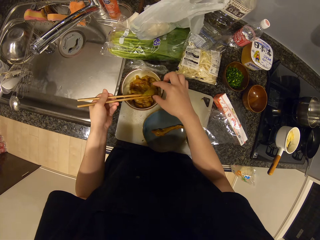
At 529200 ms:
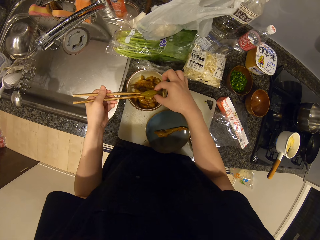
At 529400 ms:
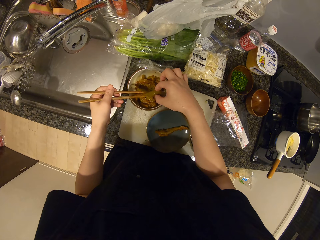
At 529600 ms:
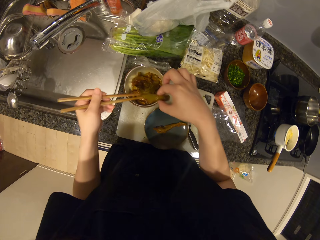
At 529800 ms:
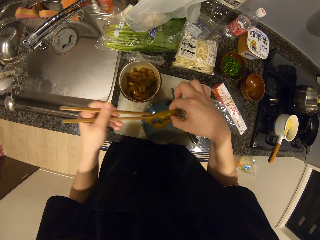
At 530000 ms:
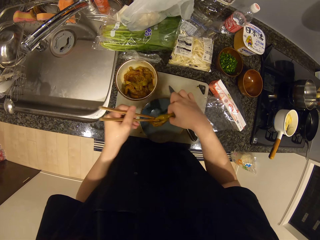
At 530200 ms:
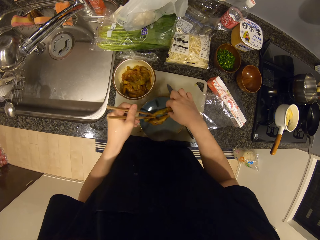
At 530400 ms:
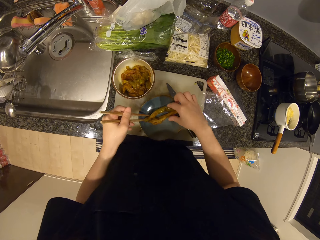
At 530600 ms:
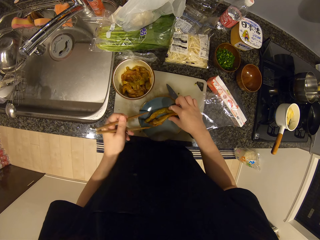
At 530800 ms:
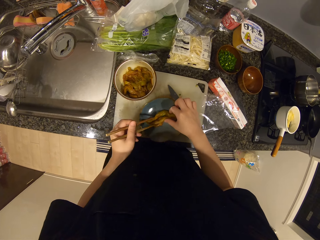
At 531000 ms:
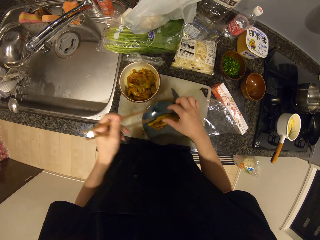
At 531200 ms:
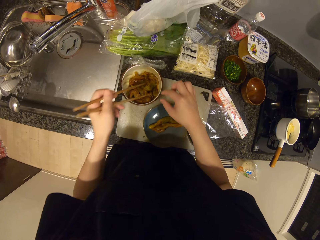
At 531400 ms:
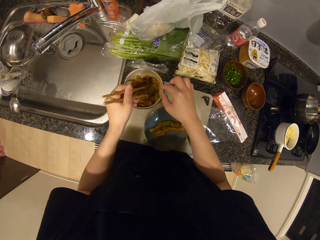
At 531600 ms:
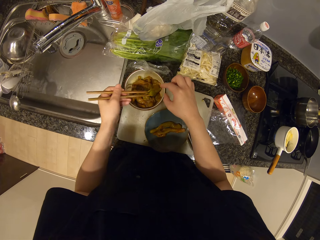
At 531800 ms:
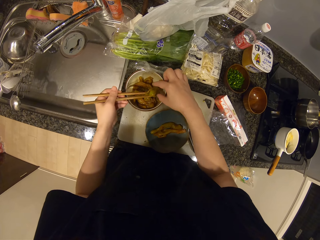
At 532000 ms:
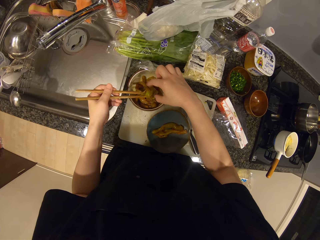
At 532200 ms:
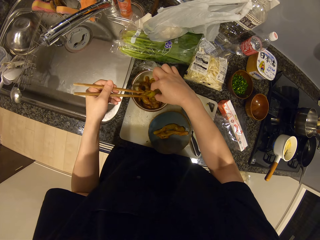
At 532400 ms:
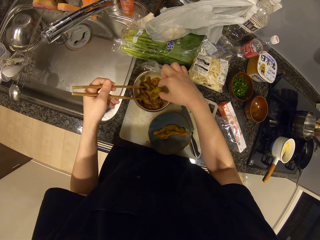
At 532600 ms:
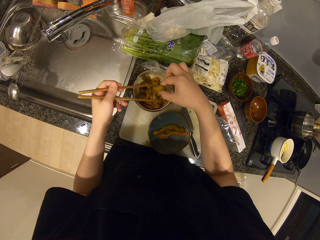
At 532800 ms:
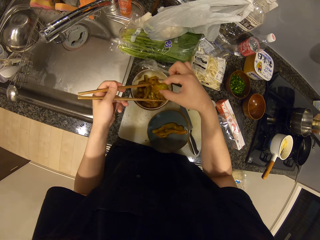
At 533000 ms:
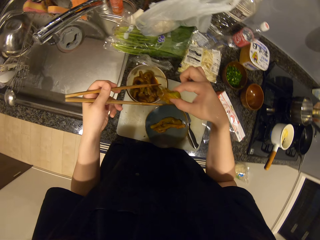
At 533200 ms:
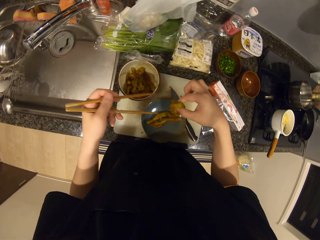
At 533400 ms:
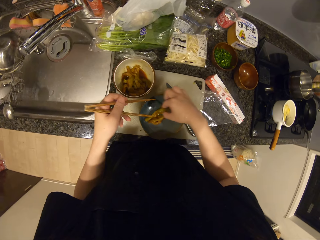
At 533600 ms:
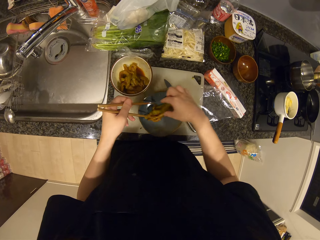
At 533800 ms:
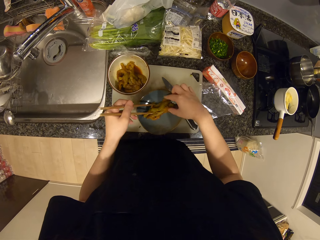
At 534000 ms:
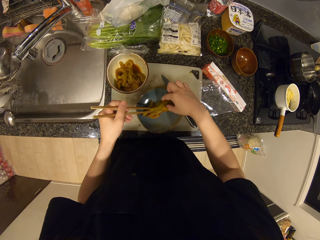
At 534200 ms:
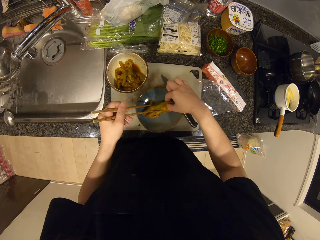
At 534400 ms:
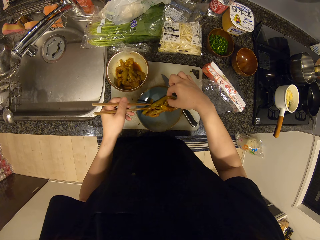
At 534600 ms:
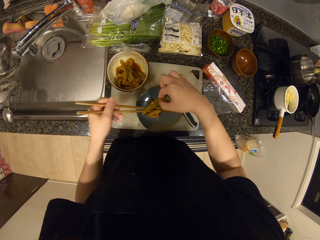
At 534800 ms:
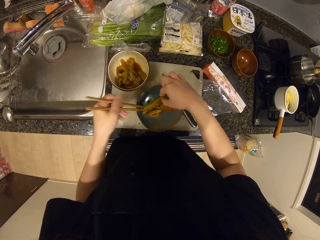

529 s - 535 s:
The camera wearer picks up another chicken. They place the chicken into the plate. They pick up another chicken. They place the chicken into the plate.

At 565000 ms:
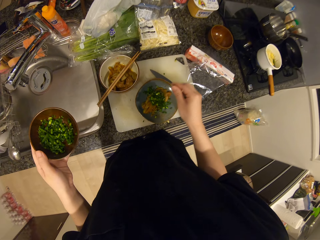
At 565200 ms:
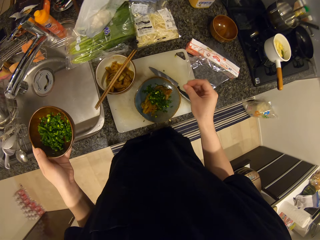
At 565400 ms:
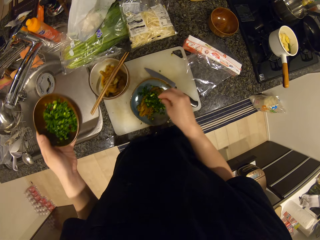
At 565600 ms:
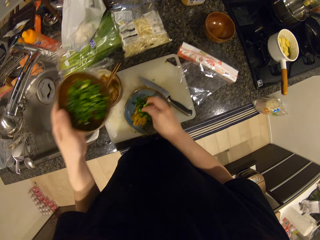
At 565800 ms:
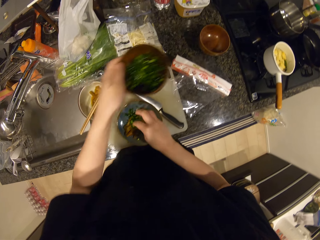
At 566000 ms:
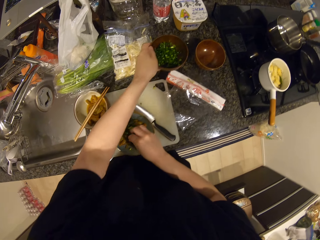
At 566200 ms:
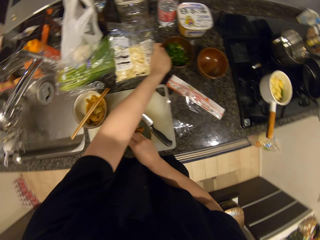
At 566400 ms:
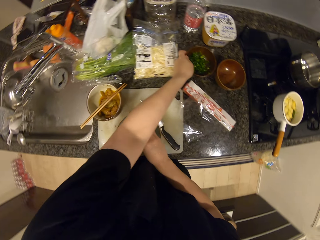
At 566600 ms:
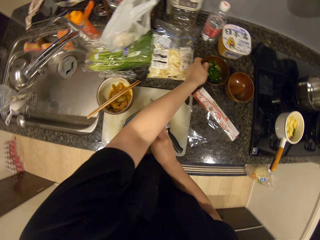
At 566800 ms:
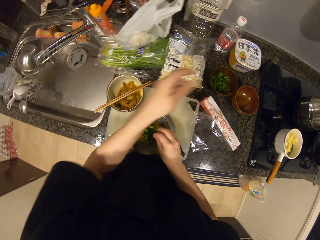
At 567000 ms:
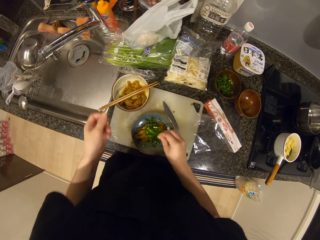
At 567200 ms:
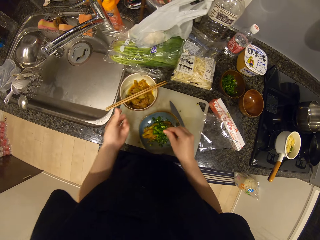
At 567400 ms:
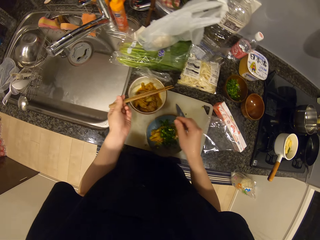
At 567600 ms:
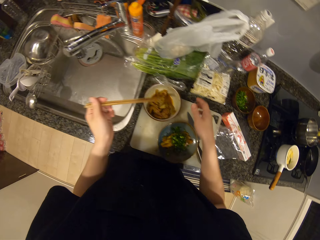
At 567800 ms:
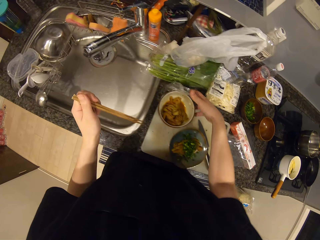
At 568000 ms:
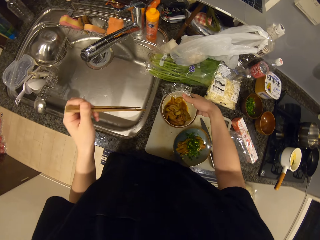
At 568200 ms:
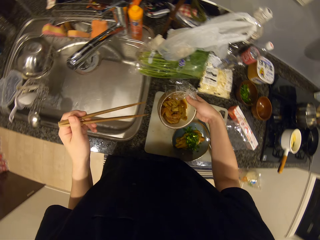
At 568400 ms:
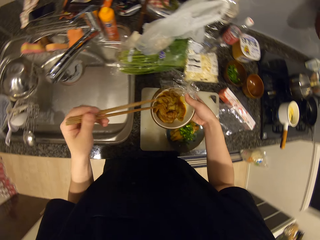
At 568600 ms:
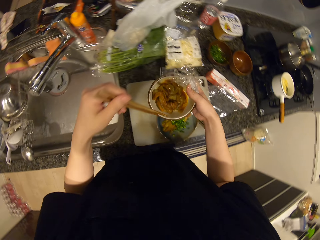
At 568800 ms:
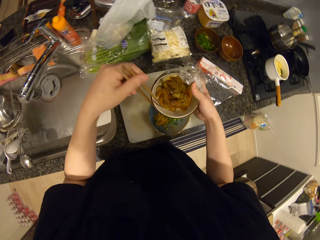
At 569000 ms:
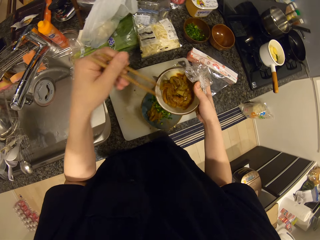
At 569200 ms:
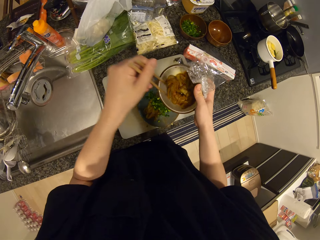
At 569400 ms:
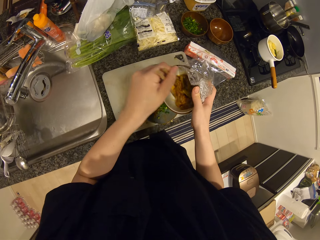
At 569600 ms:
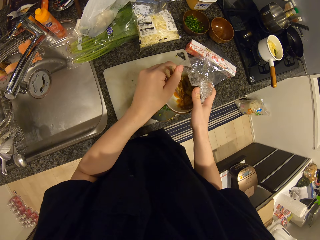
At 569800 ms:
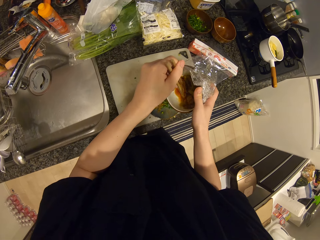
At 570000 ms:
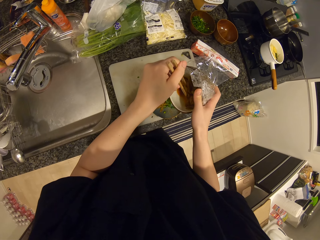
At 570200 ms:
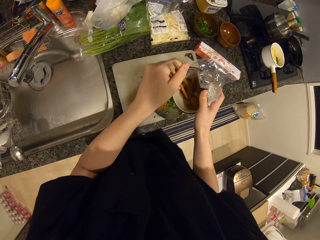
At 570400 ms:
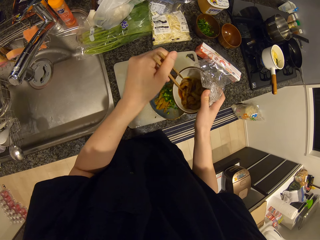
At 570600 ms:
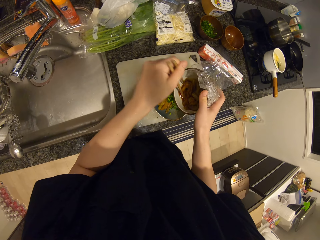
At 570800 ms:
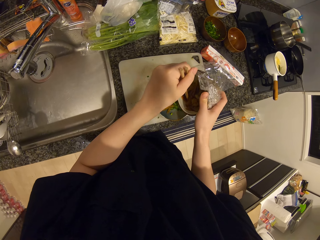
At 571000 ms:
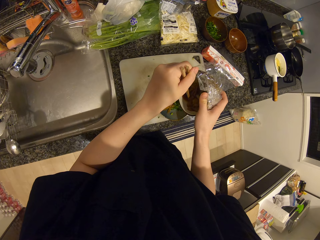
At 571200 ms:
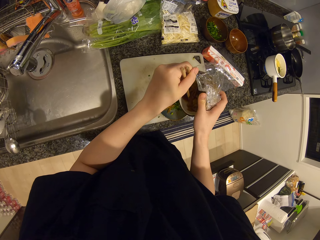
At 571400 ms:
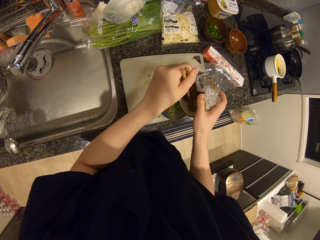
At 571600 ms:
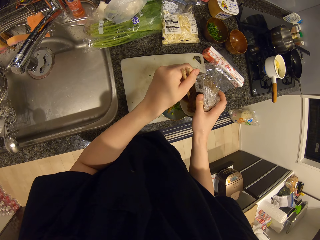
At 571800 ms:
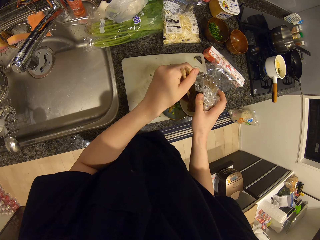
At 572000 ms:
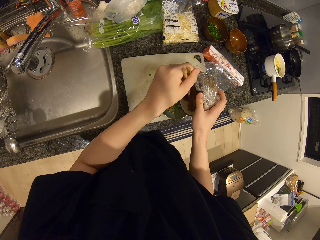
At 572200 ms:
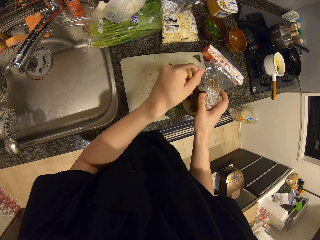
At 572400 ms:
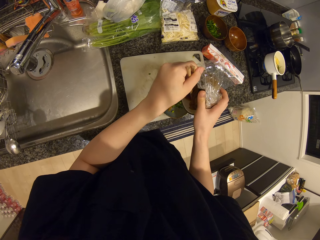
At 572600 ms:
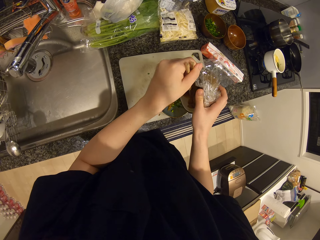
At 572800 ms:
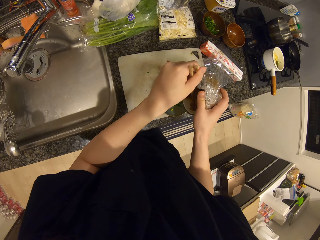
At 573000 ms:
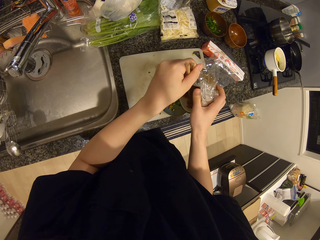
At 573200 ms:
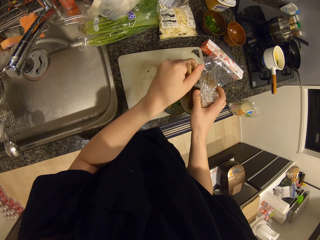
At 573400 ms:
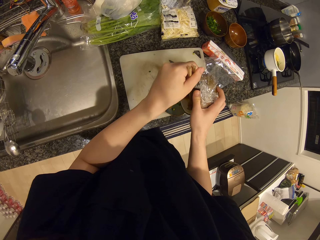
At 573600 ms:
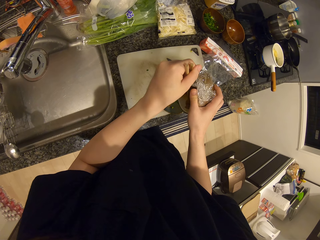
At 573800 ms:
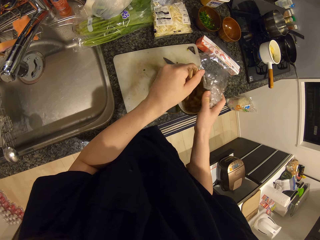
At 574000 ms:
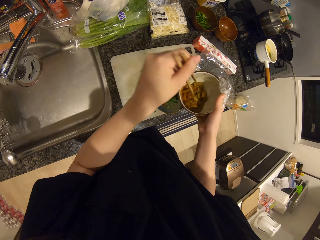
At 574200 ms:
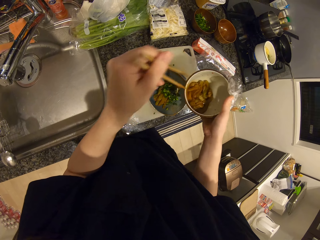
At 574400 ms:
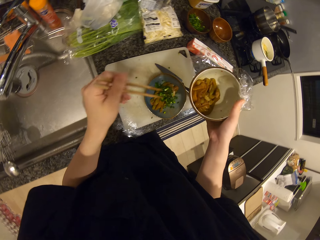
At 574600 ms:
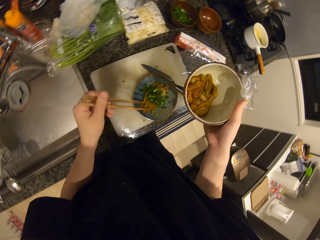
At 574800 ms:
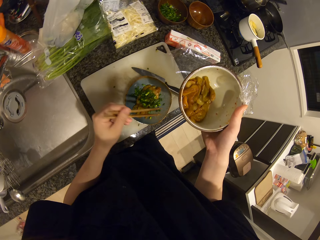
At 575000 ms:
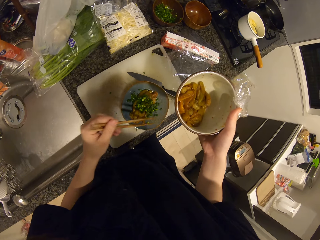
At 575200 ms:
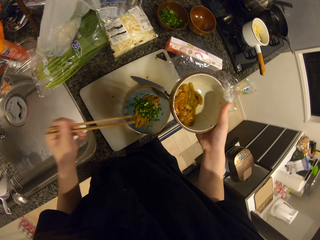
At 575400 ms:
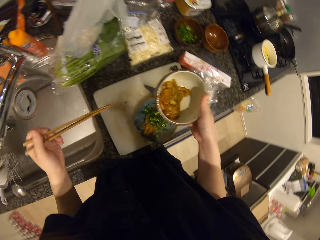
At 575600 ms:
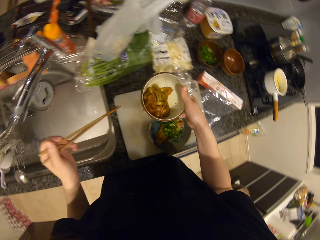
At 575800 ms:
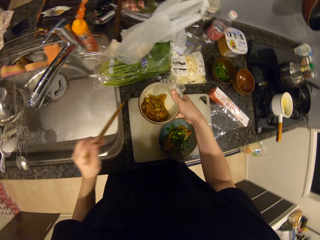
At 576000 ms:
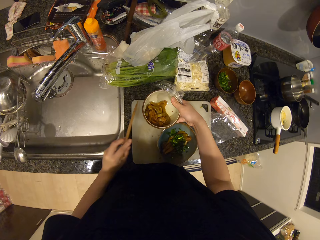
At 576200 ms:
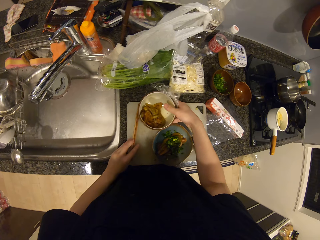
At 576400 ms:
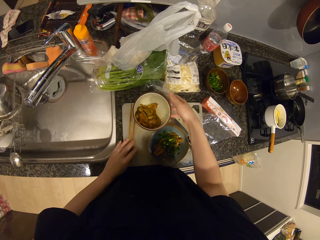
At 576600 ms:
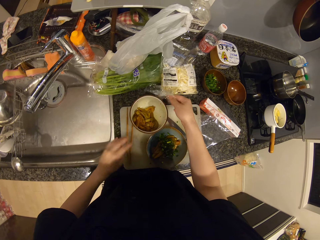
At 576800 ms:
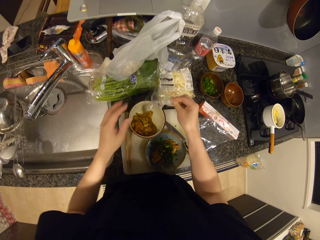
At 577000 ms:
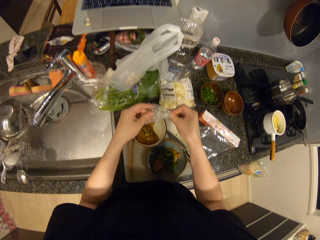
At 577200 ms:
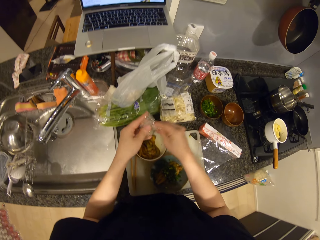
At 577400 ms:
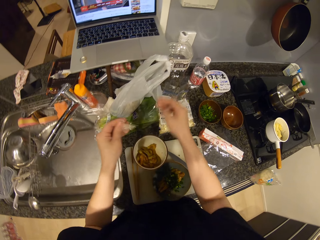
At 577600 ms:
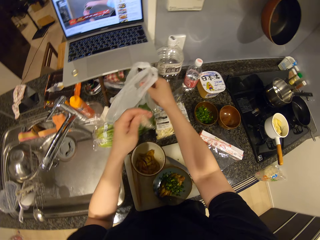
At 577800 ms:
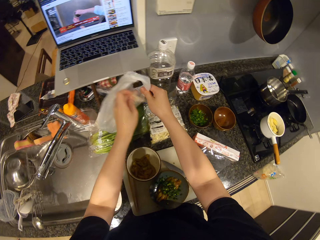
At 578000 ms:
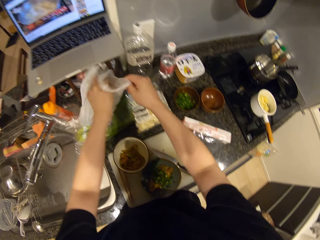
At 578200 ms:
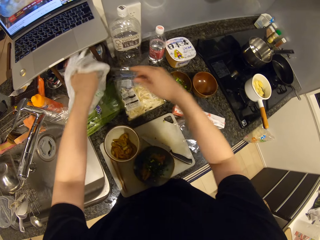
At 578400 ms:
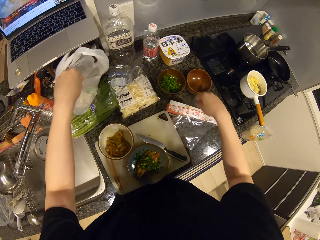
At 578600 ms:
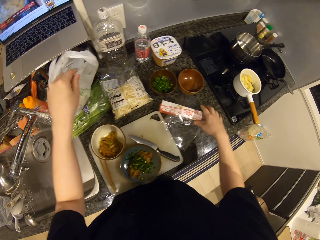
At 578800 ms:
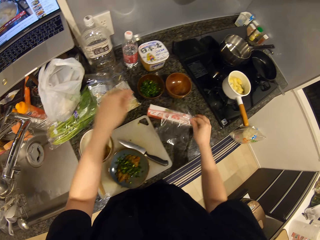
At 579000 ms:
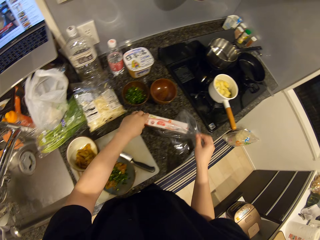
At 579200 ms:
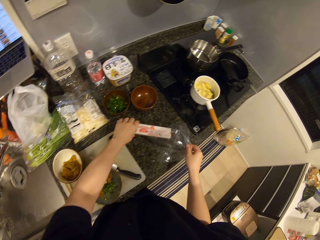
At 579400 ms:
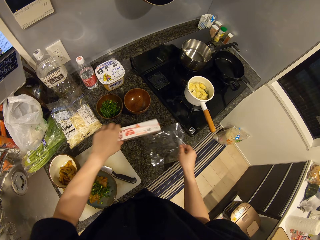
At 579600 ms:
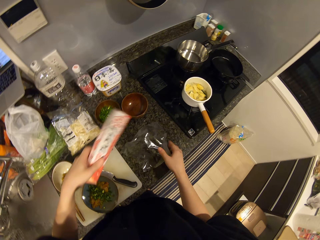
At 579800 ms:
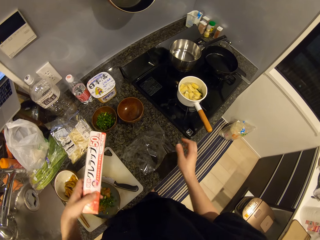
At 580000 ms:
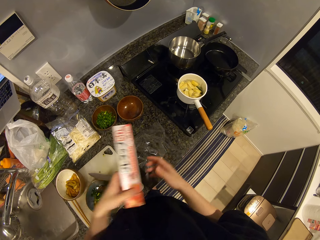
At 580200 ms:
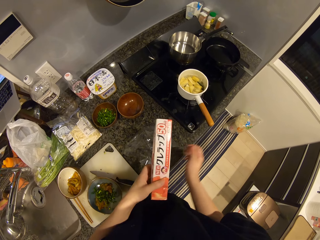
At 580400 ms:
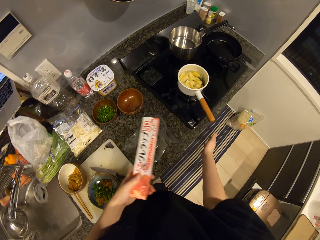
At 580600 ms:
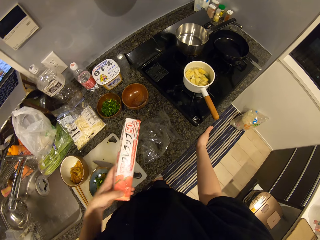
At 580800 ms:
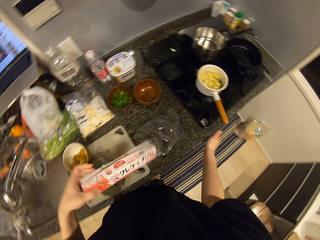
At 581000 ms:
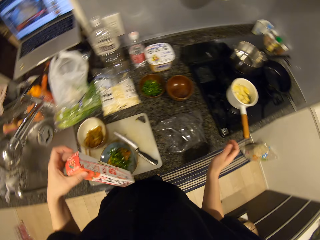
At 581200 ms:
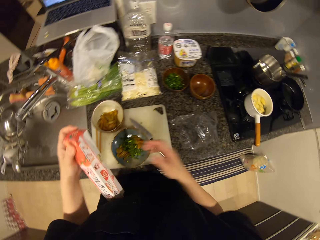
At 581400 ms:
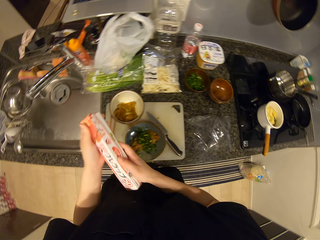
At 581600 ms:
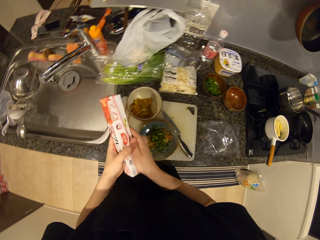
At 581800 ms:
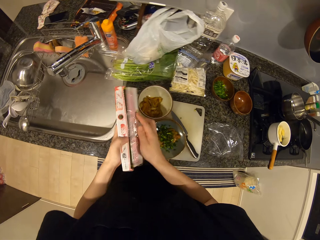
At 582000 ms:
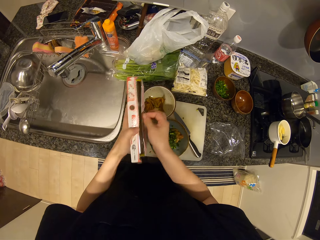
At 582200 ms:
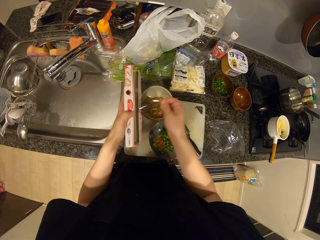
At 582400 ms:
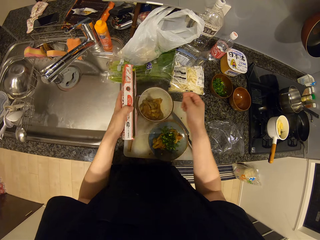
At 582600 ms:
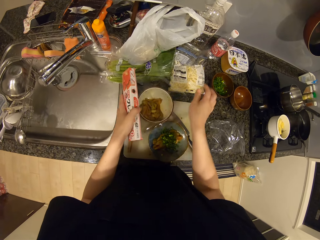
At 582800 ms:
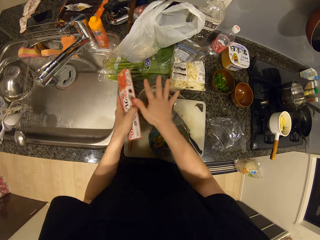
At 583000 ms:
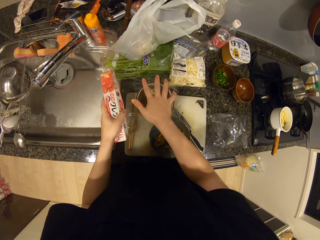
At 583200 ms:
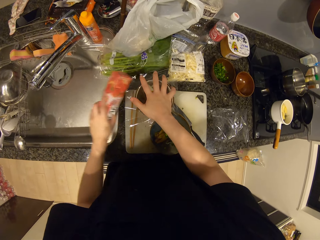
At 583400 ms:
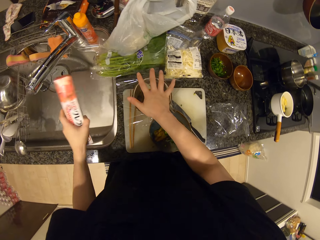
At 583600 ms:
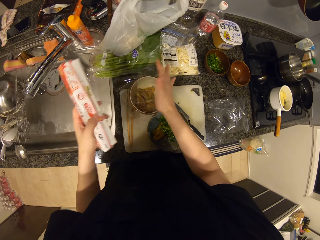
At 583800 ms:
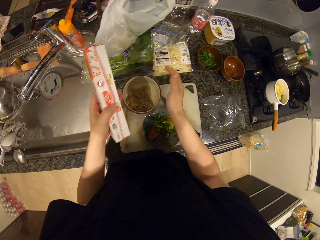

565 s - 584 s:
The camera wearer drops the bowl of parsley or onion dish on the kitchen top. They pick up the chopsticks. They pick up the bowl of shrimp. They drain the water from the bowl of shrimps. They pour soup to the plate. They drop the bowl of shrimps on the chopping board. They drop the chopsticks on the chopping board. They pick up a nylon. They put the nylon in a trash bag. They pick up a pack of cling film or box with papers. They turn on the gas cooker. They open the pack of cling film. They pick up the paper from the box. They cover the bowl of shrimps with the cling film.
